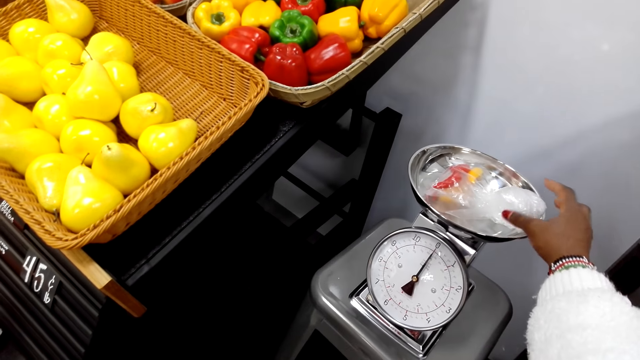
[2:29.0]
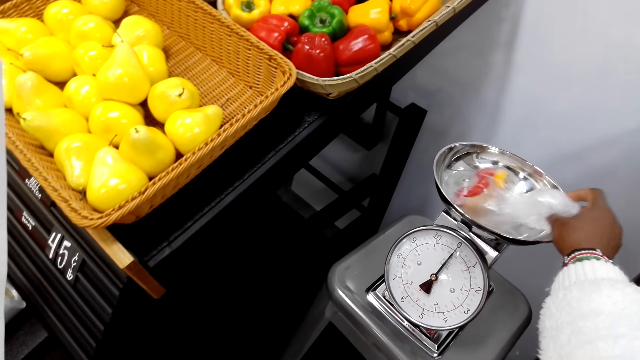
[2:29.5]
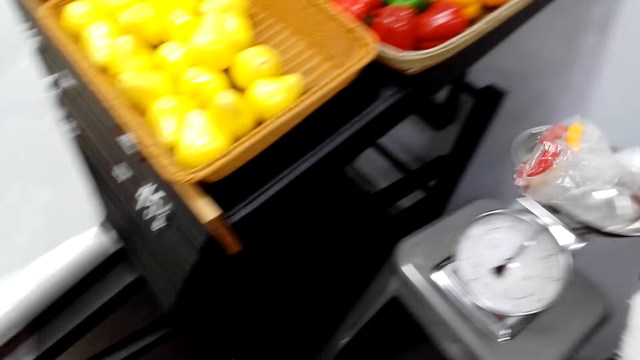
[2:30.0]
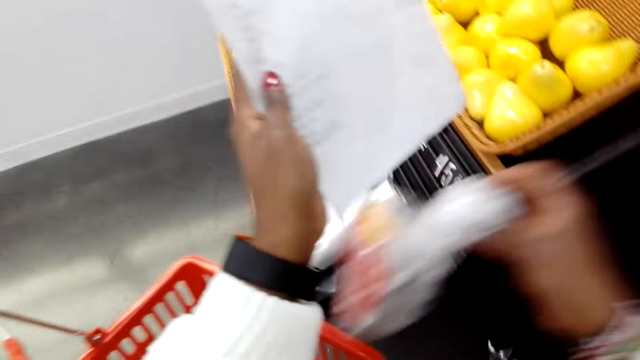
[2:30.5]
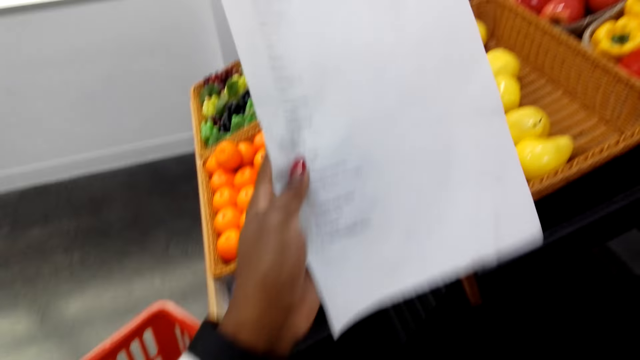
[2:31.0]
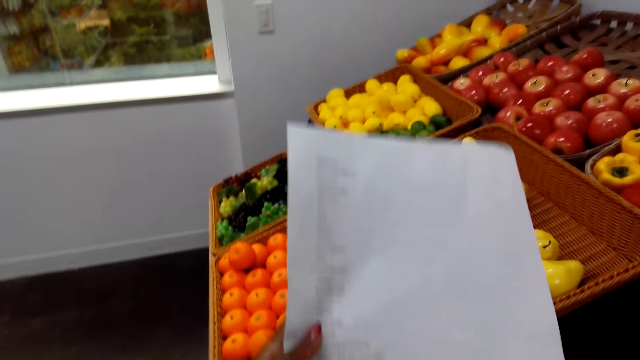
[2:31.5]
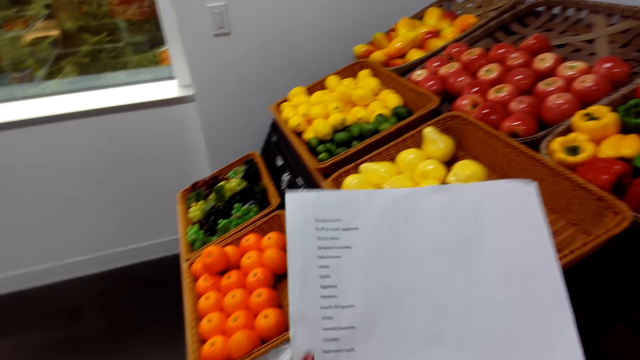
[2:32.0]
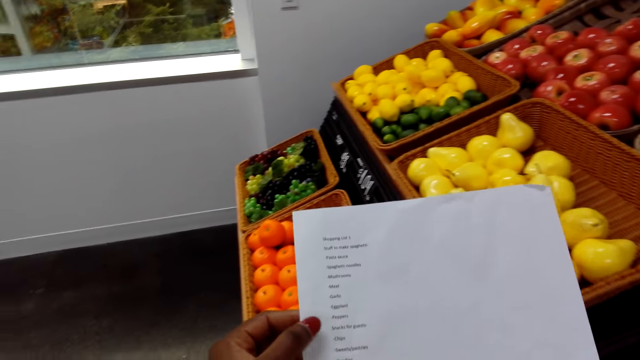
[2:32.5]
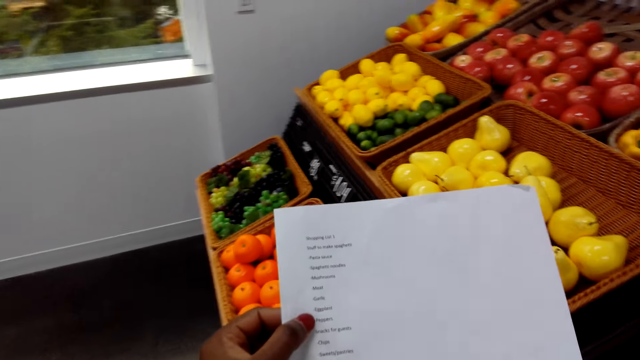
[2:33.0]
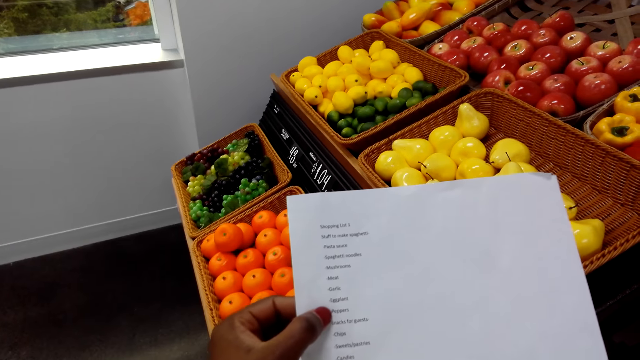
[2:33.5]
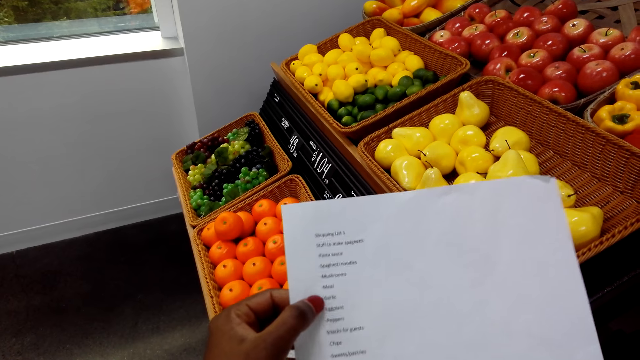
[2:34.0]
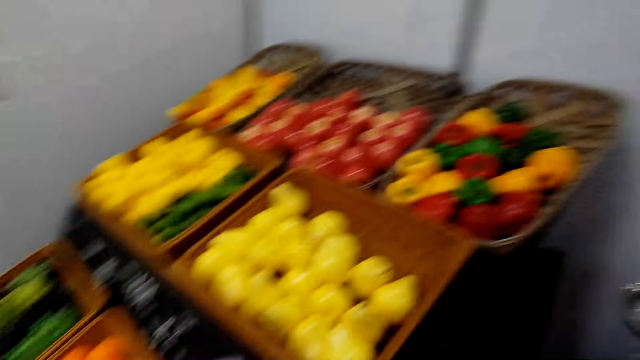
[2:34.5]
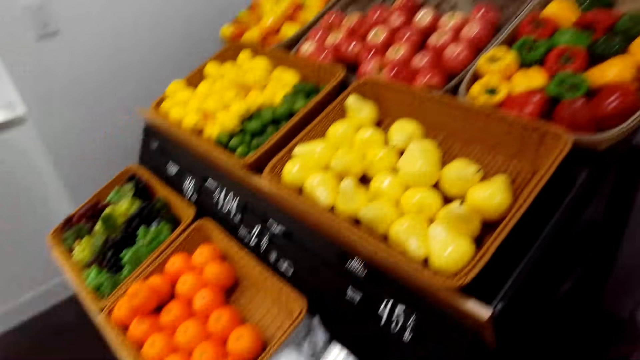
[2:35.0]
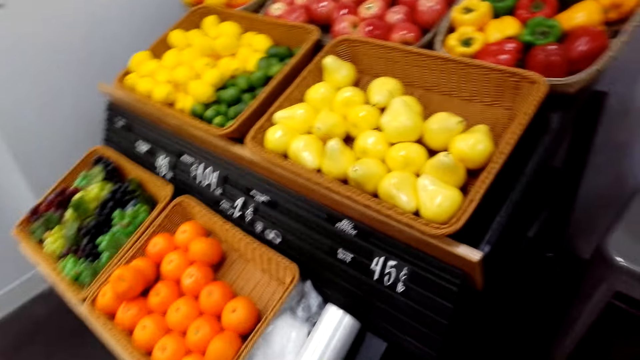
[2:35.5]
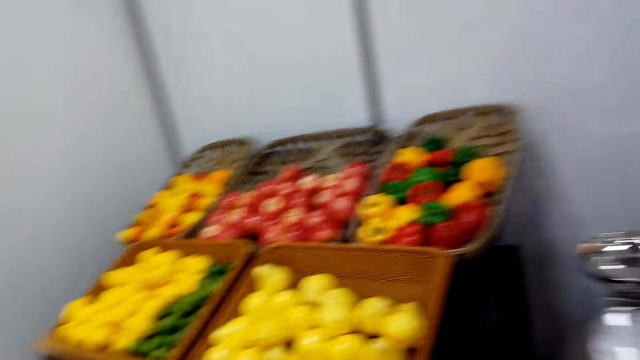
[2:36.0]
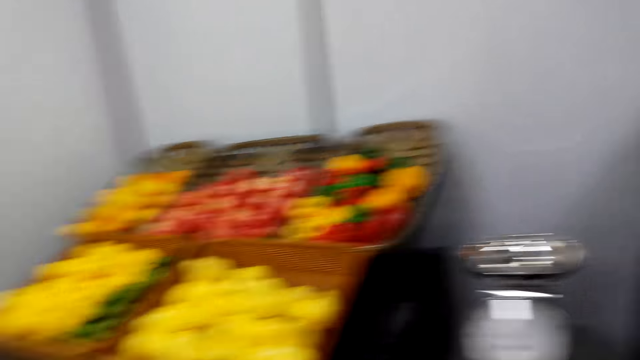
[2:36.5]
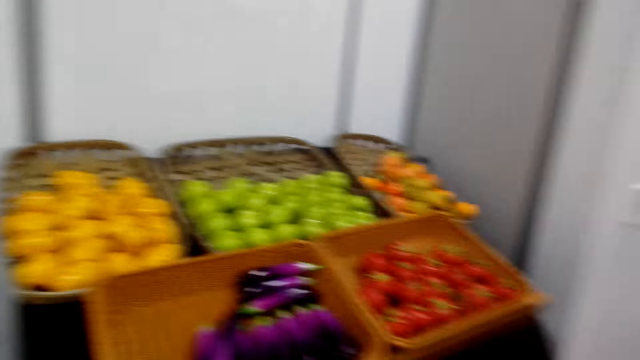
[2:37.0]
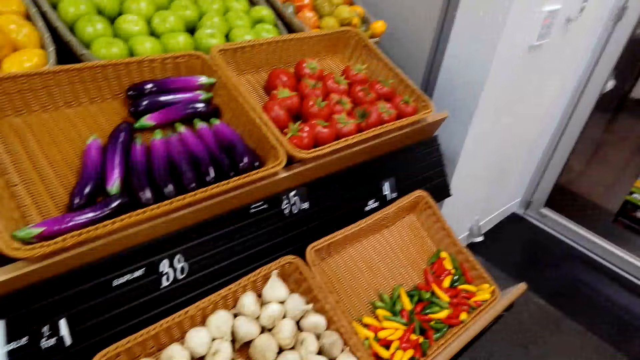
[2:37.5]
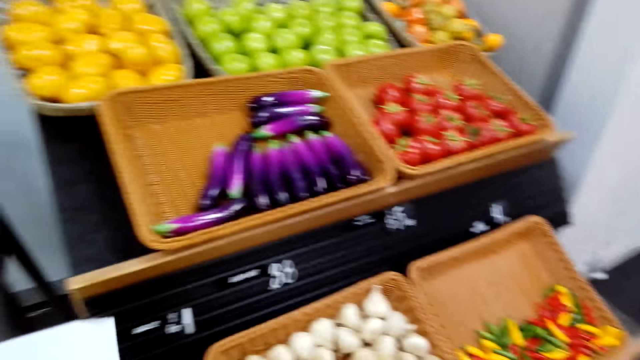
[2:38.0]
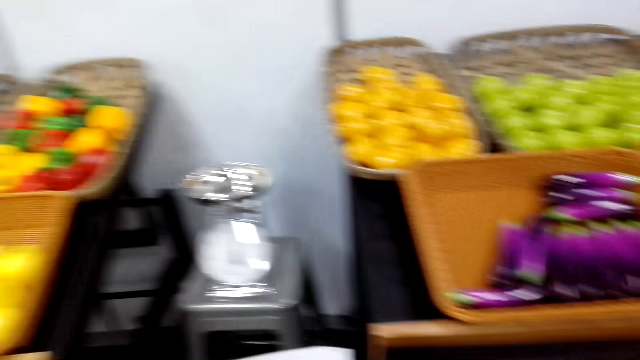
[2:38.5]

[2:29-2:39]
The camera wearer removes the polythene bag from the weighing machine. They put the polythene bag in the basket. They view the list paper. They look around the fruits and vegetables.

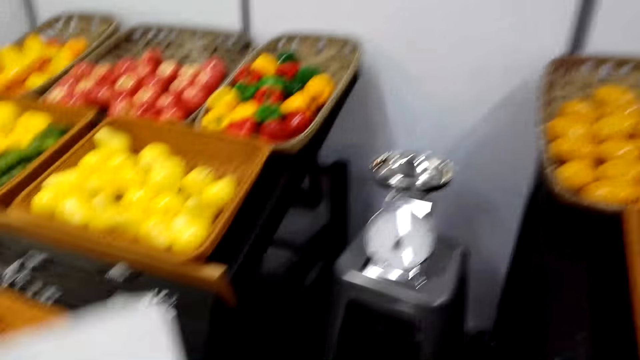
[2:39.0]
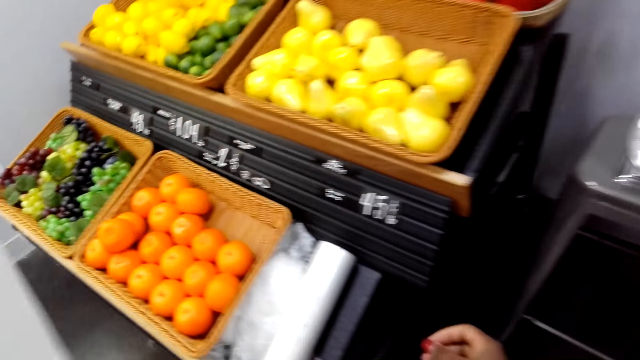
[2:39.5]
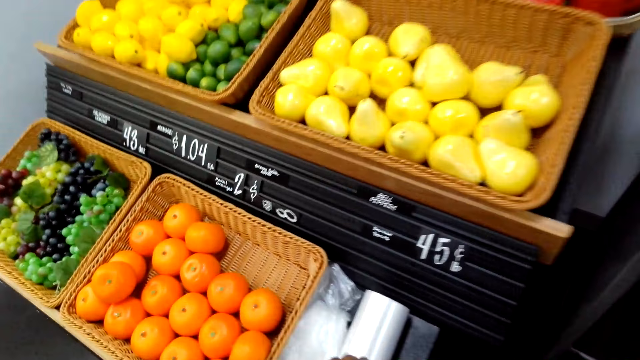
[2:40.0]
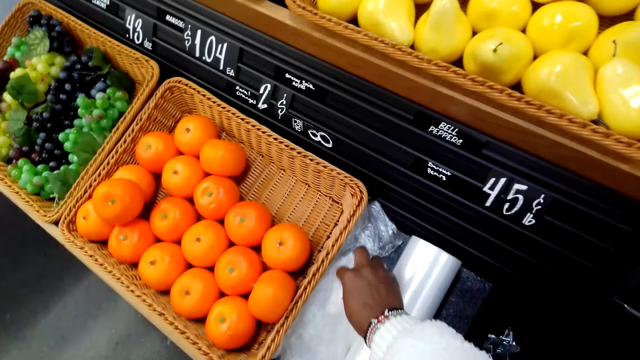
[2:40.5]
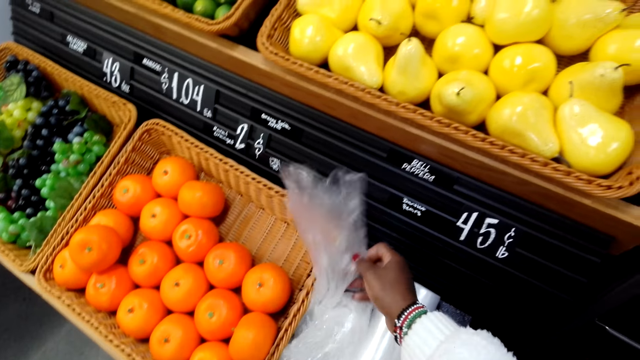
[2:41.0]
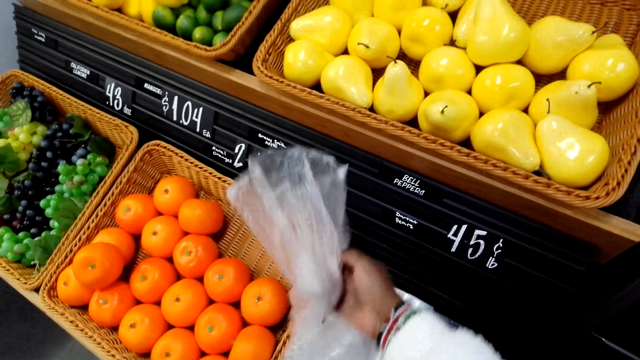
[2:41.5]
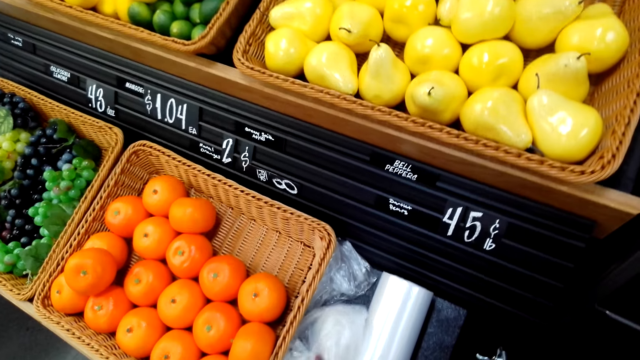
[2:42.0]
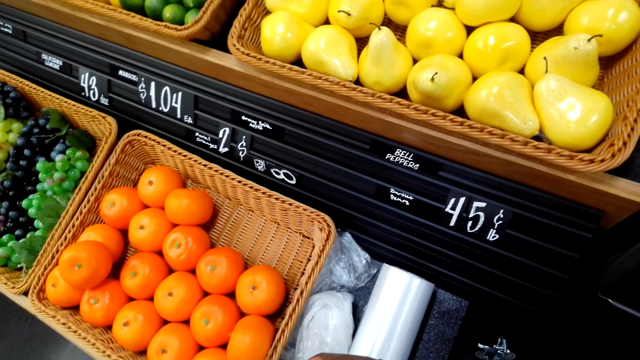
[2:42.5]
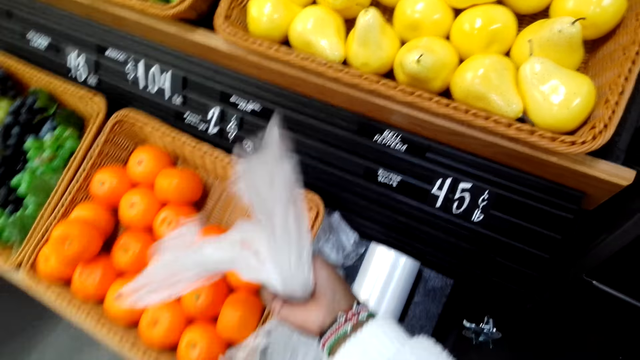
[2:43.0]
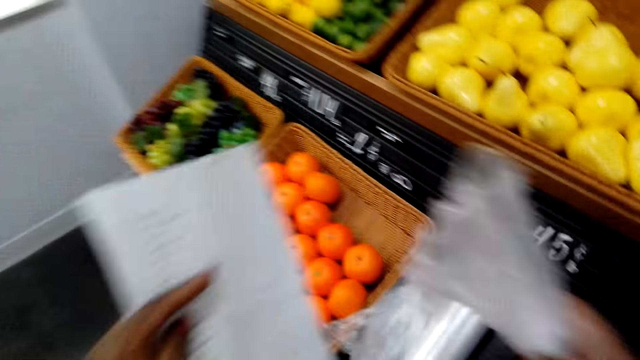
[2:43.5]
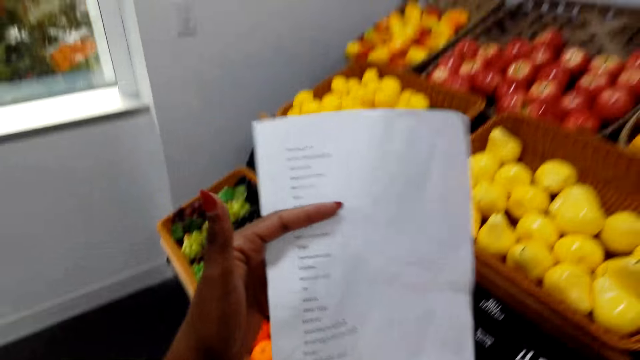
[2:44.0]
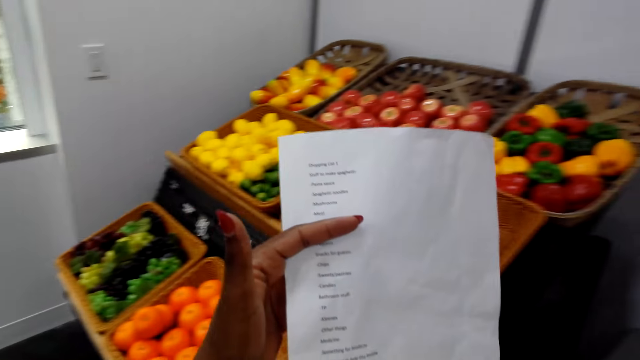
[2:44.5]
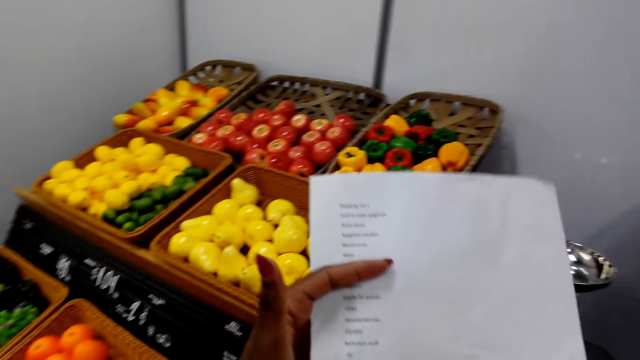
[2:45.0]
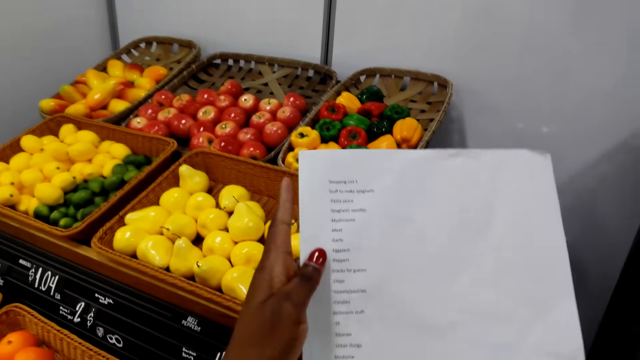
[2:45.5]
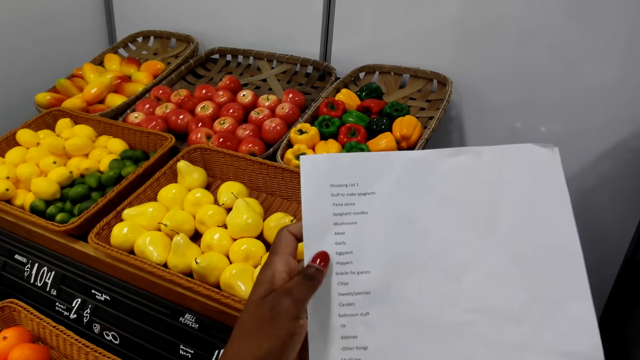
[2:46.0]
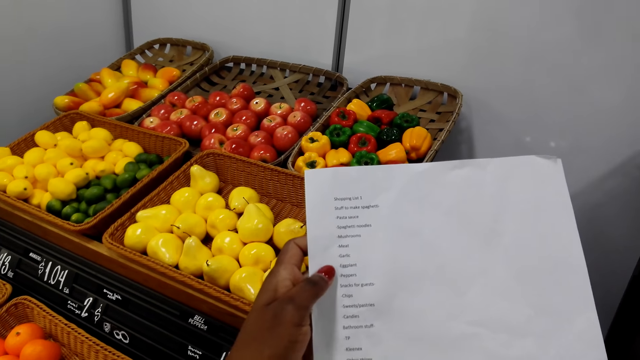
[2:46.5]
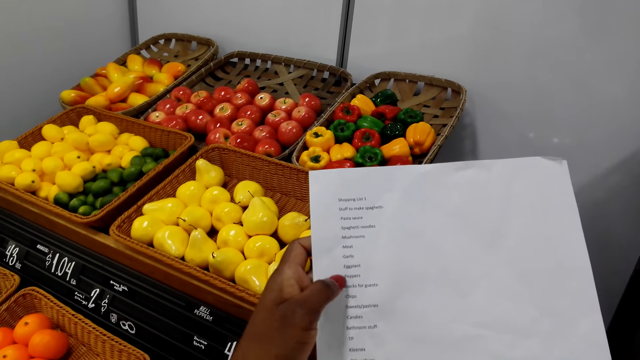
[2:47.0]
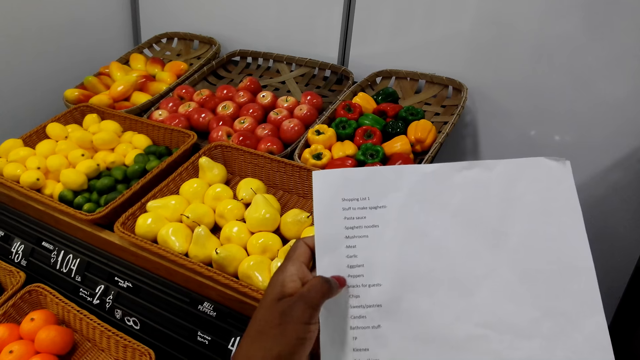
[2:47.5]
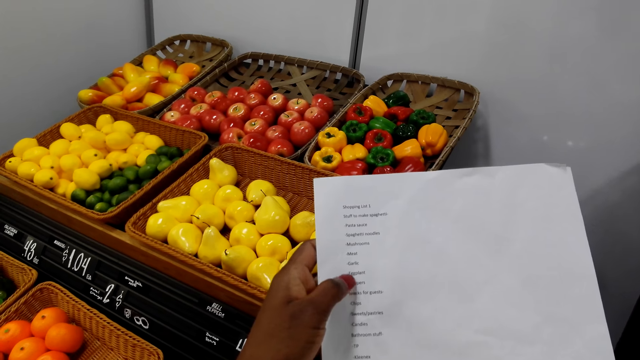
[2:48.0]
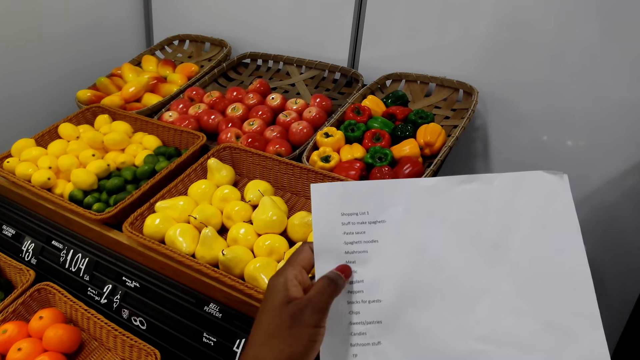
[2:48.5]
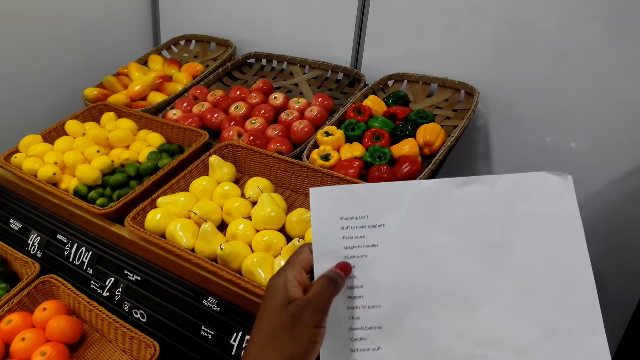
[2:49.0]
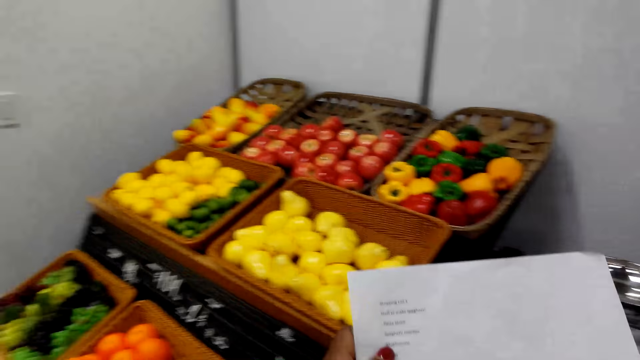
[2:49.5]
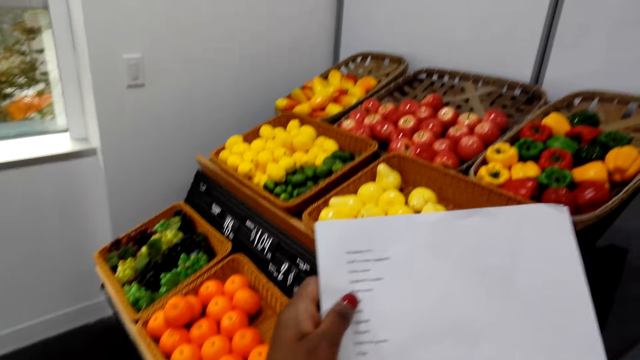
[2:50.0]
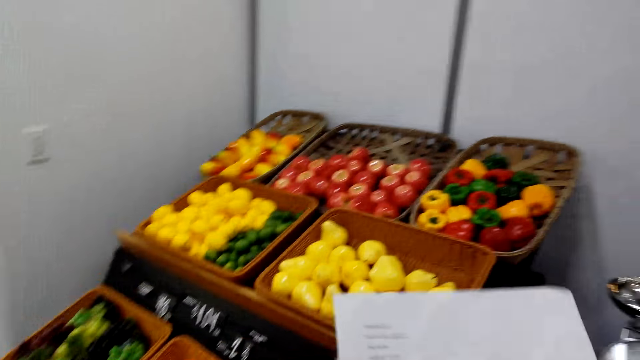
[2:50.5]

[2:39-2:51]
The camera wearer picks a plastic bag. They lift the paper. They view the list paper. They move fingers on the paper.
